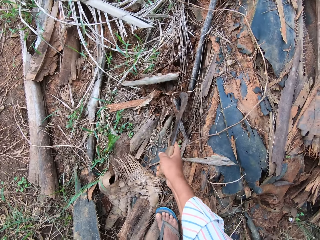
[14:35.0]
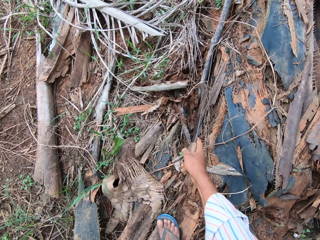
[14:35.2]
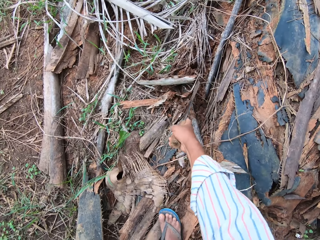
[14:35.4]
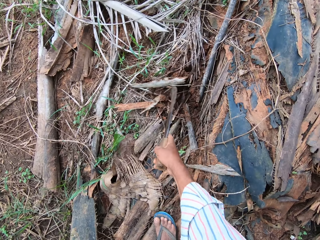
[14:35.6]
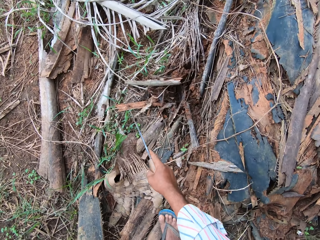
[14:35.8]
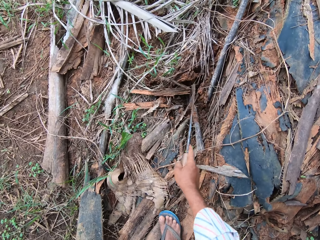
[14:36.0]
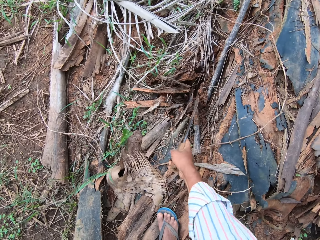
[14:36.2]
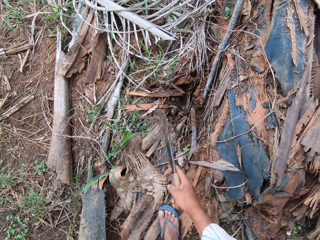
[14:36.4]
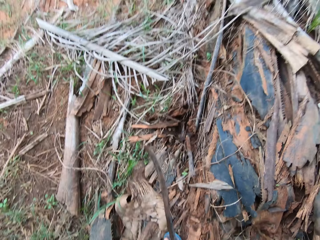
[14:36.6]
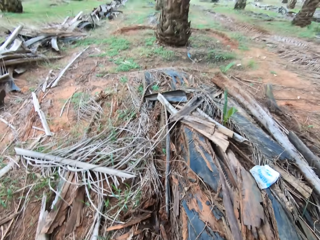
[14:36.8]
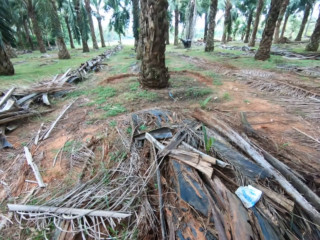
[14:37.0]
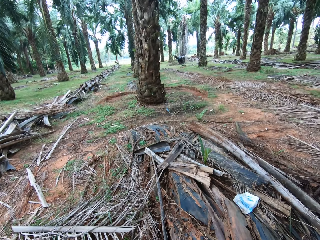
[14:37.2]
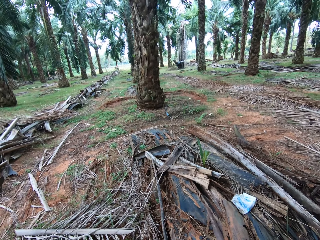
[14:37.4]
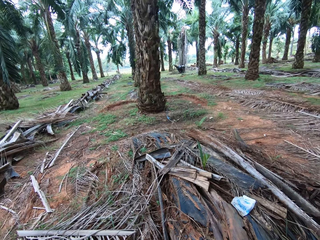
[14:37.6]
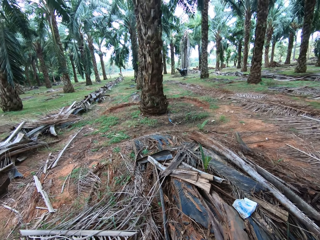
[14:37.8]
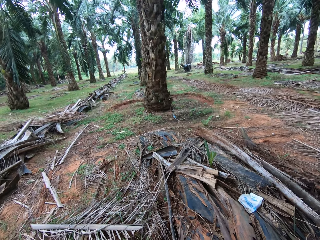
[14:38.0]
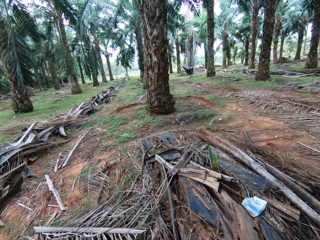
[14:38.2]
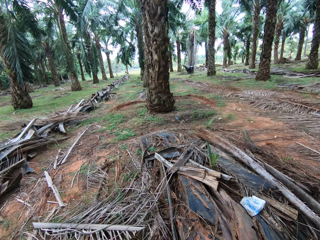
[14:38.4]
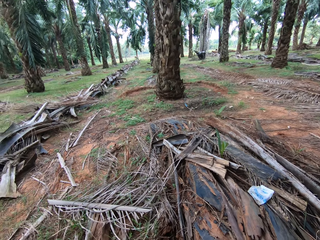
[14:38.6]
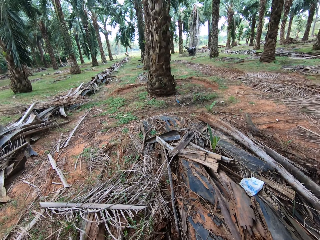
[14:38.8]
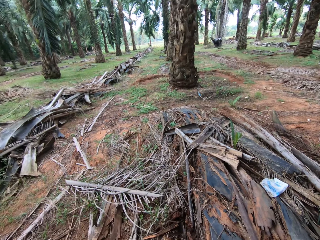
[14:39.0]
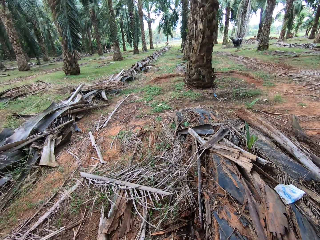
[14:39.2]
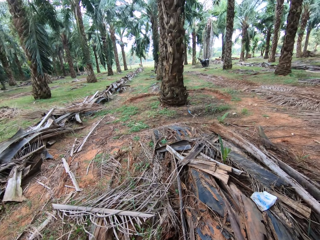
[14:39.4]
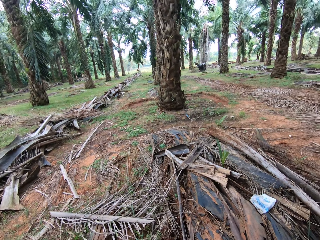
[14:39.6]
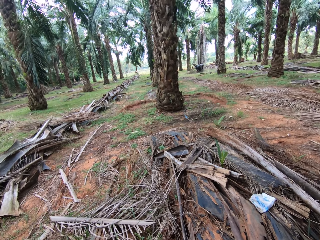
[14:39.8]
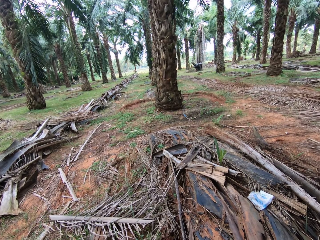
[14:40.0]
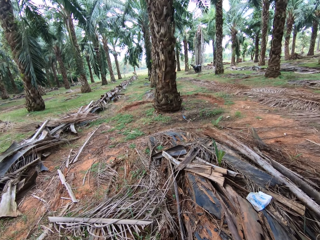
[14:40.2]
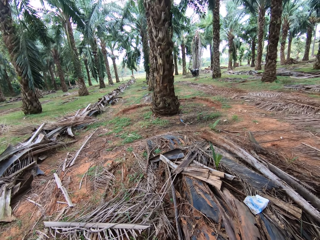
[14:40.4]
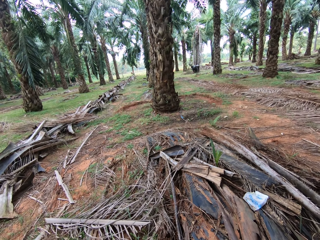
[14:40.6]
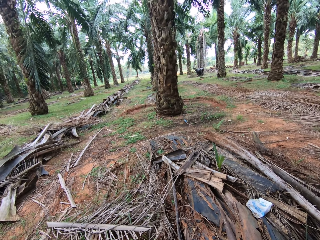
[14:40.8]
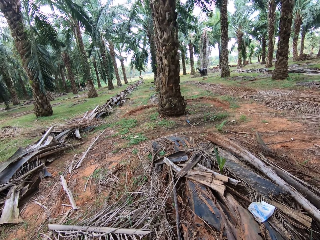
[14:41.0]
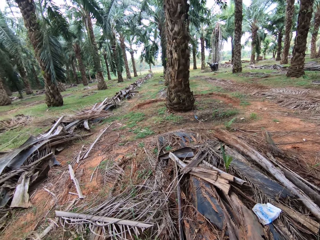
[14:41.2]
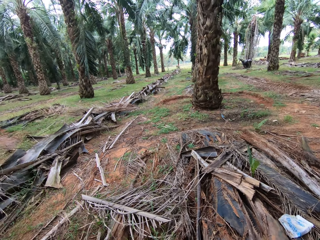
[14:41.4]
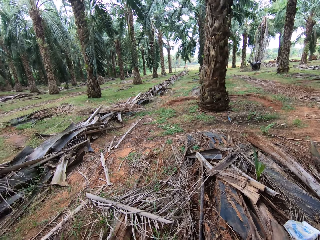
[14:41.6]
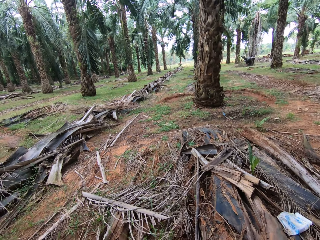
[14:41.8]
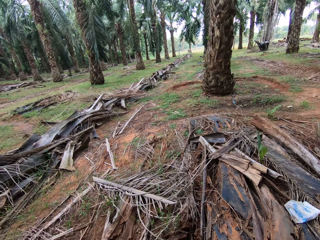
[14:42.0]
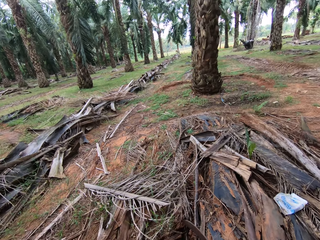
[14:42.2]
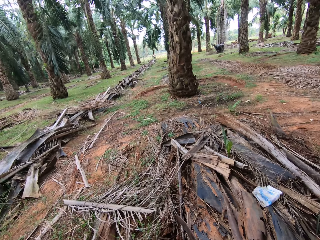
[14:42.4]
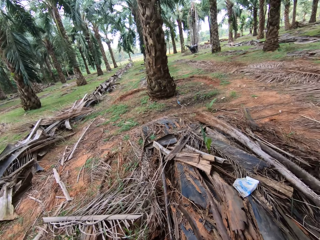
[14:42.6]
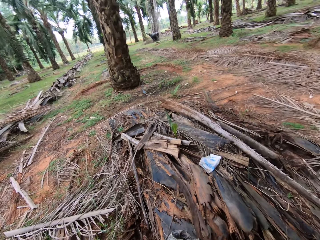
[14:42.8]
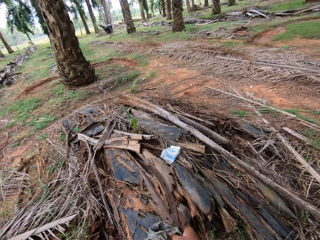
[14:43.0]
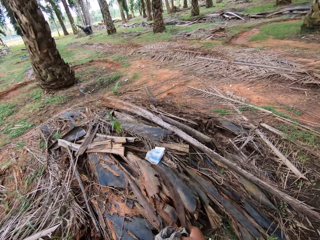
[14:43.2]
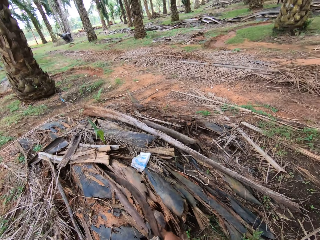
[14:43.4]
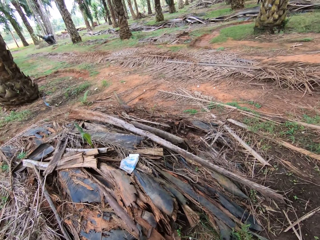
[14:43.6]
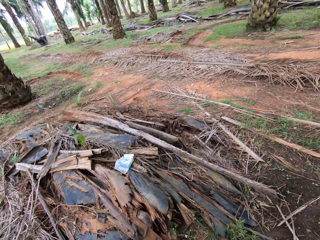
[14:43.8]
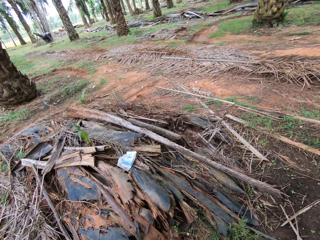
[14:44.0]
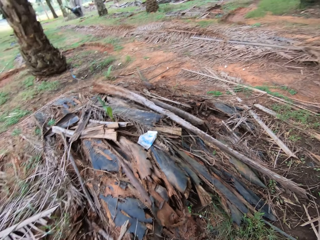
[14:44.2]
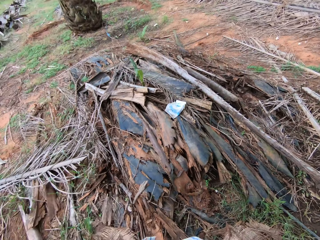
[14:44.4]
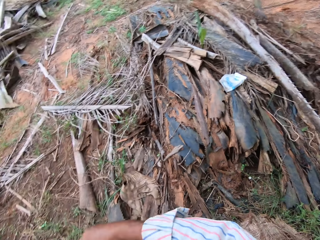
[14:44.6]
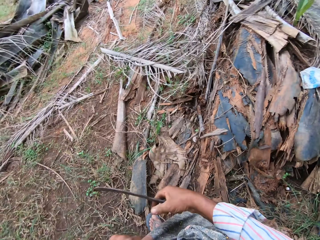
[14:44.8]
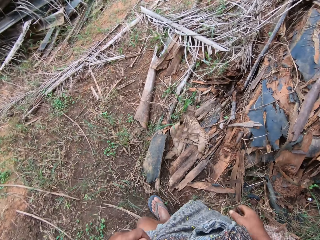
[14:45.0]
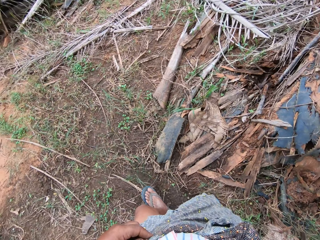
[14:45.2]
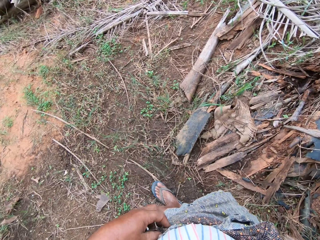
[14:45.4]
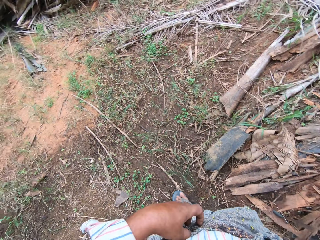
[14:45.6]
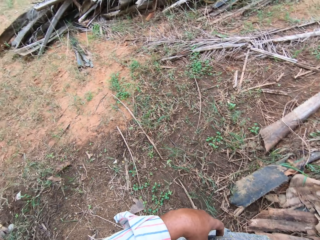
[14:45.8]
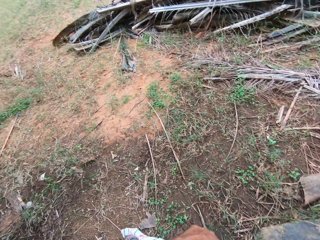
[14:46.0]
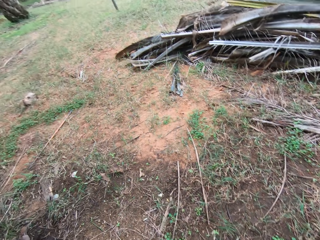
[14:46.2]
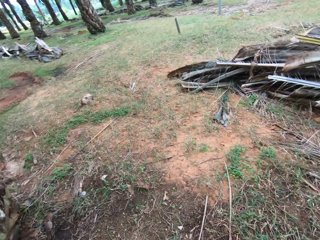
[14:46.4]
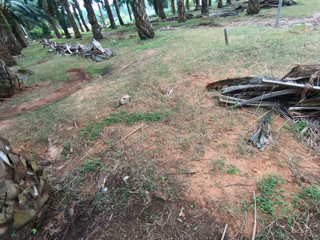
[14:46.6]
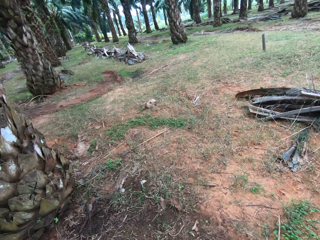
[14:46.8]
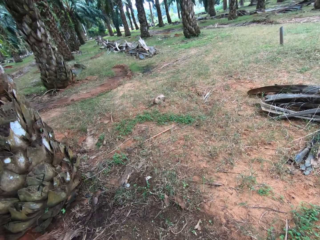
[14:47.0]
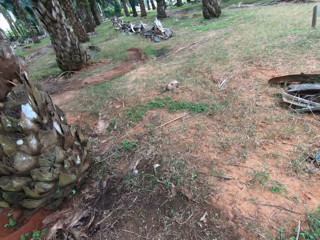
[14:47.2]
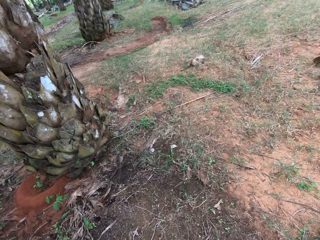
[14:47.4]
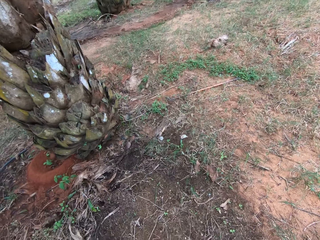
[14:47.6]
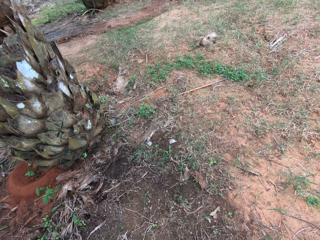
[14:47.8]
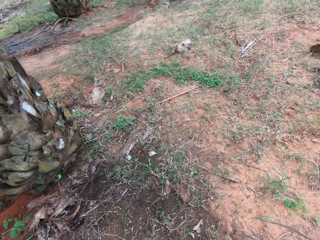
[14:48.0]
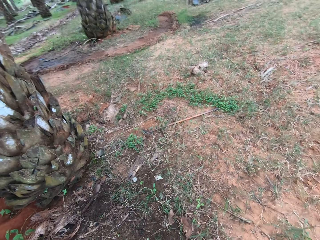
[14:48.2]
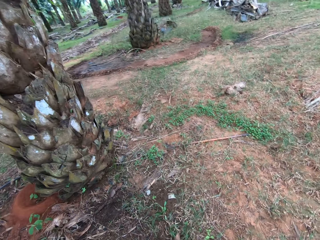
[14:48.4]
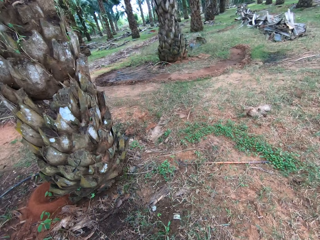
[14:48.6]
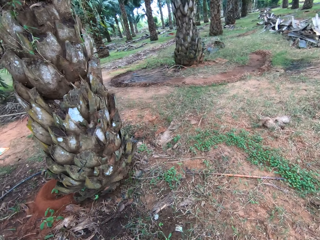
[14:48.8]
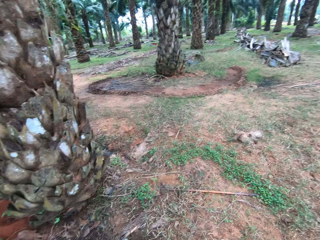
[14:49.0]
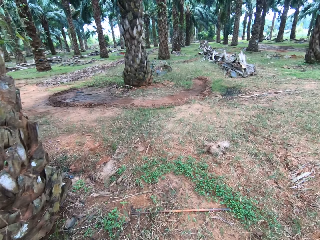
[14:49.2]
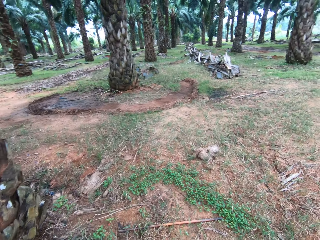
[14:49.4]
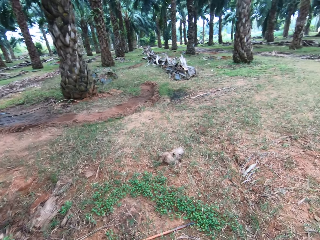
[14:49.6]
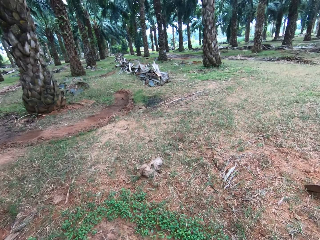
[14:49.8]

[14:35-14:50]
The camera wearer stands up and looks around. He stretches his cloth. He looks around and walks around.

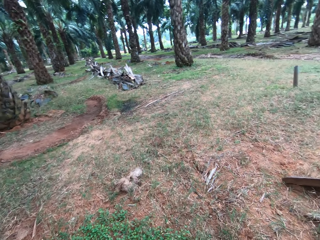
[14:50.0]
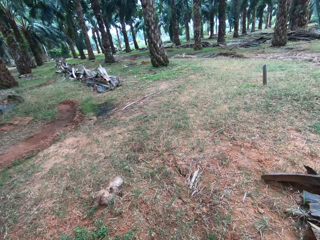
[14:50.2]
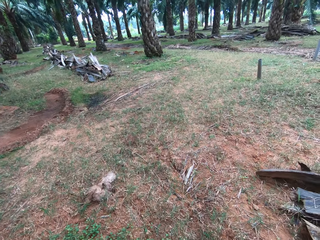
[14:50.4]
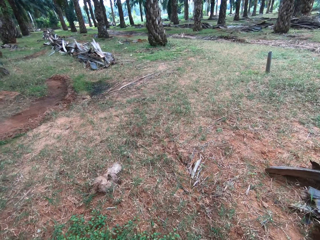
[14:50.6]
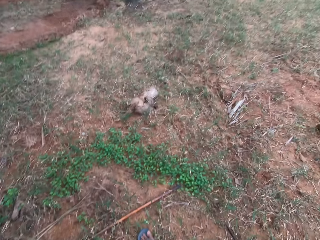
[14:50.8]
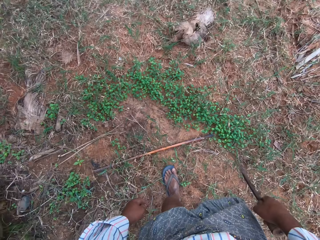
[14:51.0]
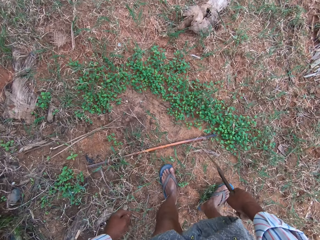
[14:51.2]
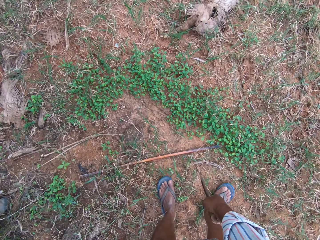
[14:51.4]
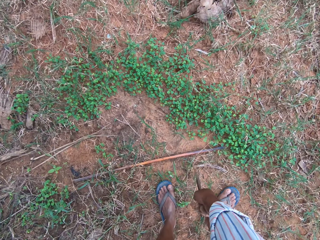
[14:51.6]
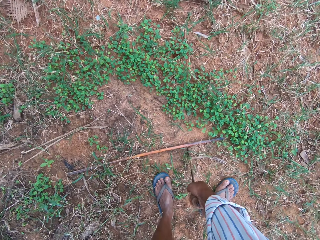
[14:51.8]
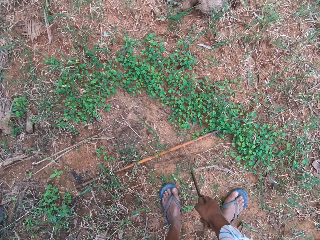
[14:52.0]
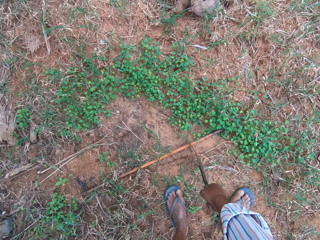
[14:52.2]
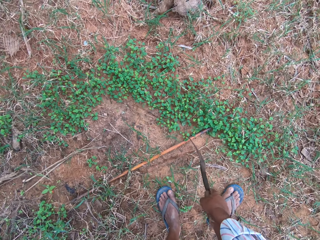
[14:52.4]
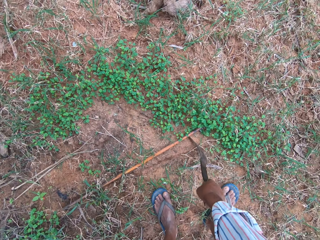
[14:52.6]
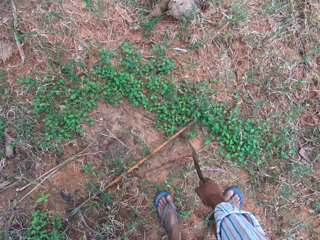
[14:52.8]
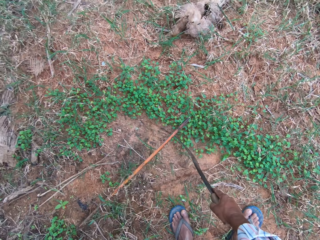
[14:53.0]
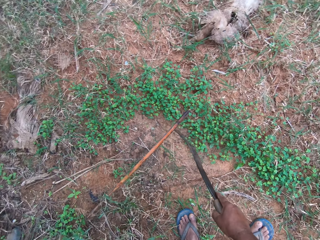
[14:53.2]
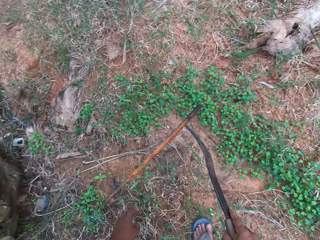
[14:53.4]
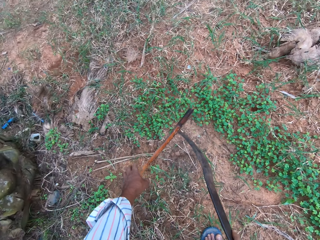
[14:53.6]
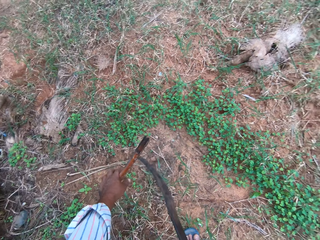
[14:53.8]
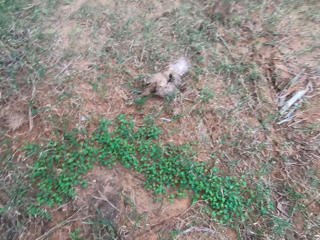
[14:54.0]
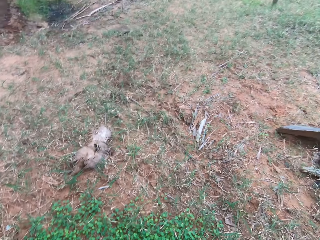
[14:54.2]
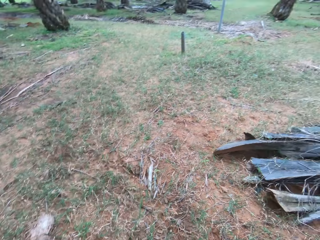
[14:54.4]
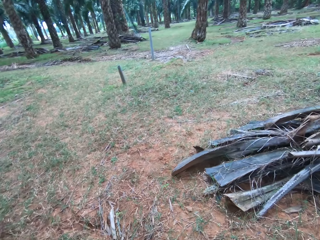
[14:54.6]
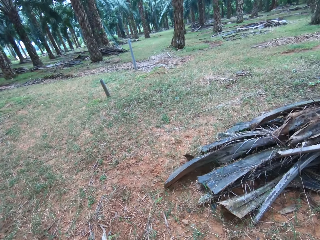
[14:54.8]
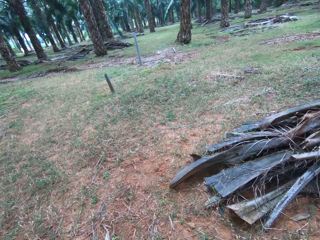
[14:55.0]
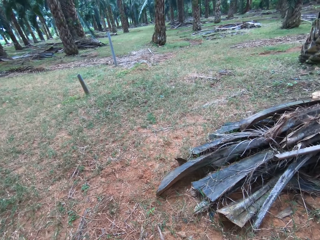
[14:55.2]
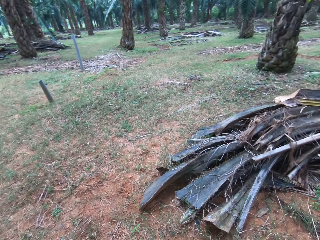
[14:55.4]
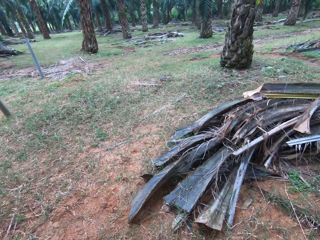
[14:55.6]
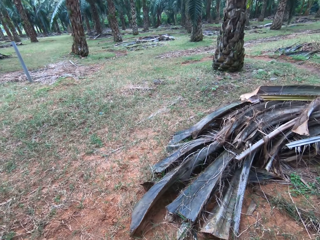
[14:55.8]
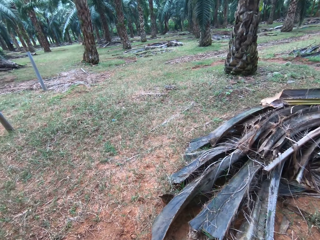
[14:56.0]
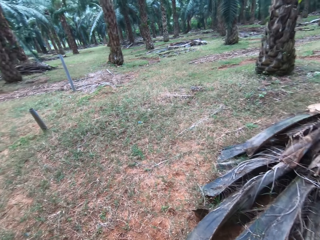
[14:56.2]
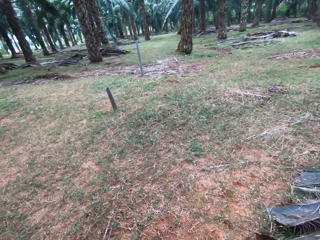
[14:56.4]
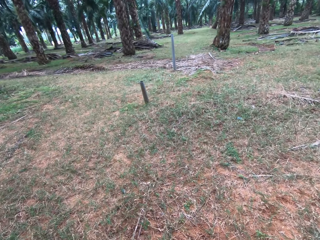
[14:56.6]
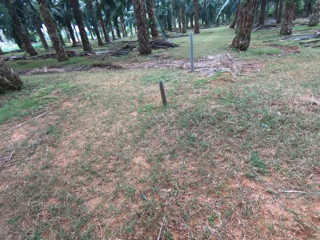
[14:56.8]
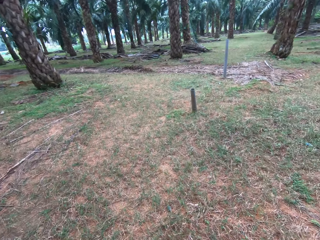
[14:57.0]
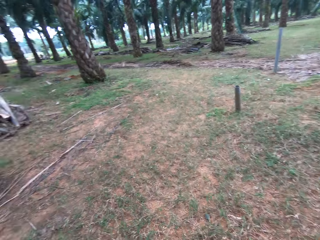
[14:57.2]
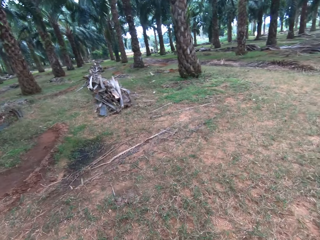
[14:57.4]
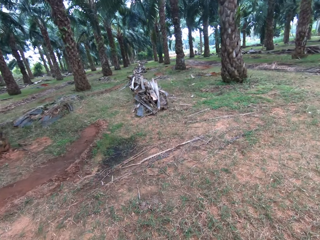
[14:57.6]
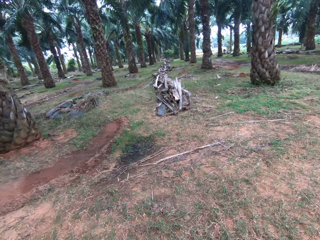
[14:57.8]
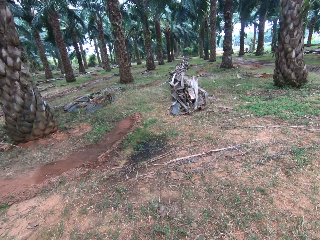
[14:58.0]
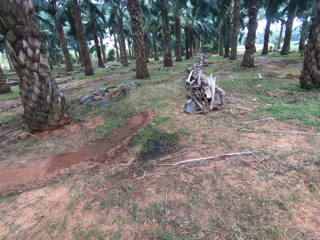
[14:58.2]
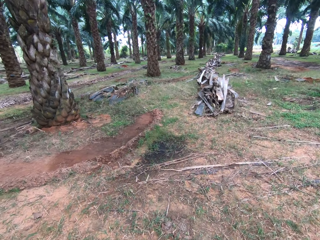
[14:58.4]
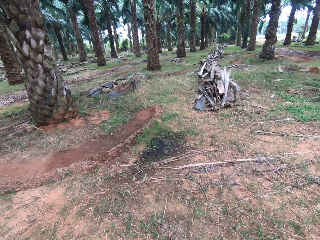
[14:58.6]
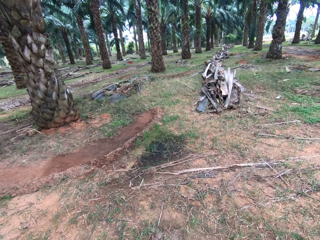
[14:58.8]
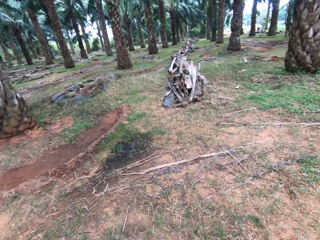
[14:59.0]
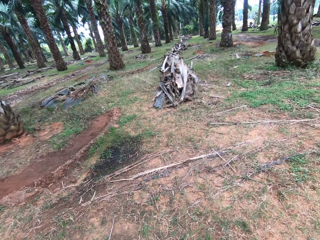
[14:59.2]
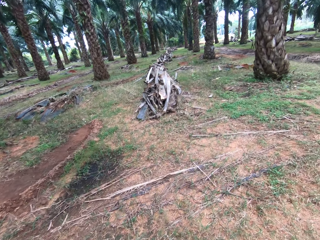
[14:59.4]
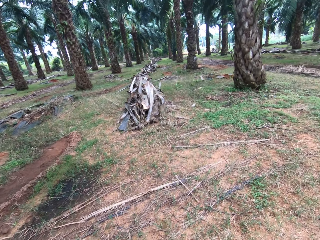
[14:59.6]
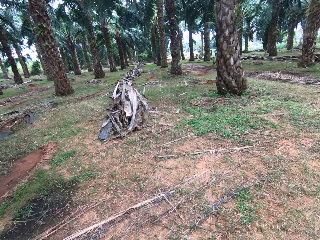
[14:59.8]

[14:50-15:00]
The camera wearer bends downwards. They move a stick on the ground with a sickle. They lift the stick on the floor with the machete. They pick up the stick on the ground. They walk around.
